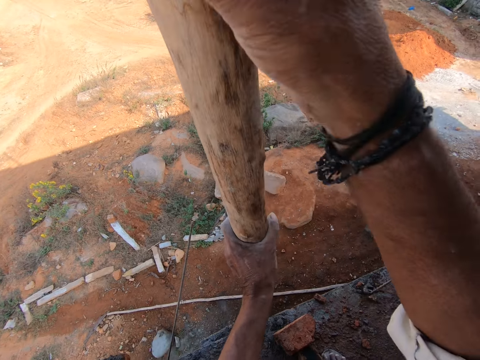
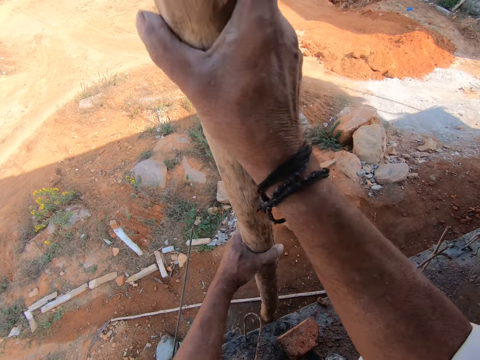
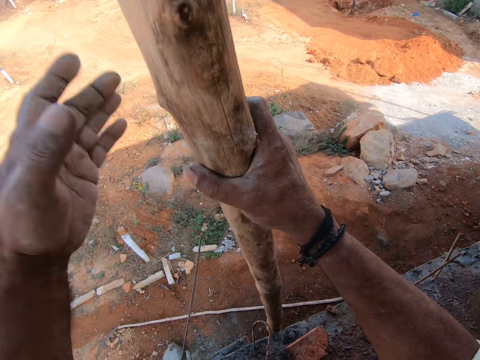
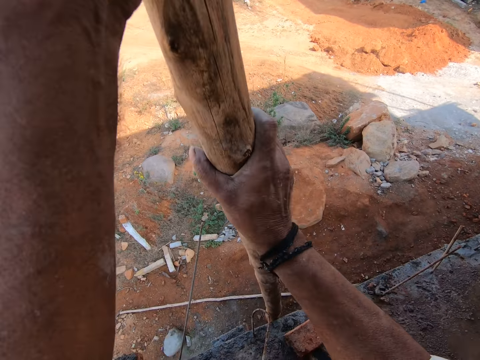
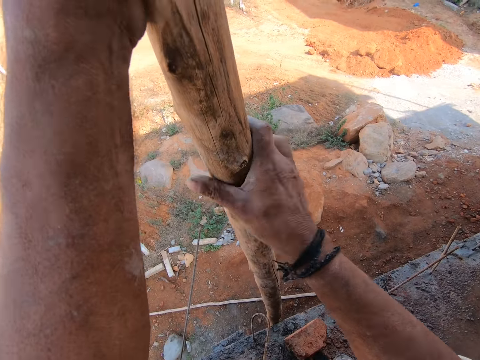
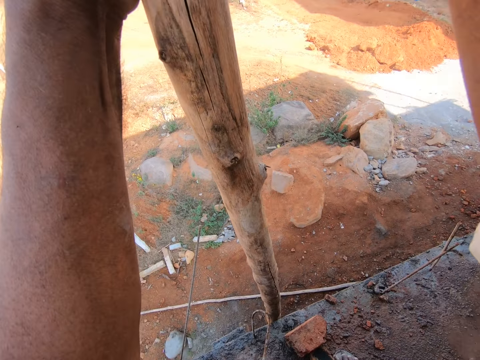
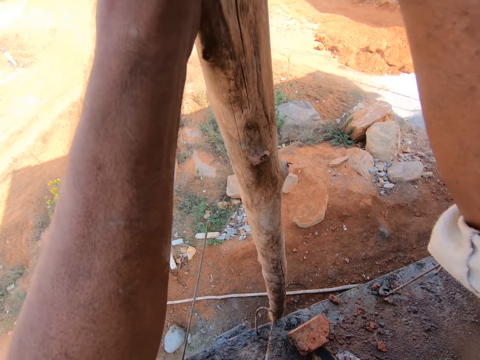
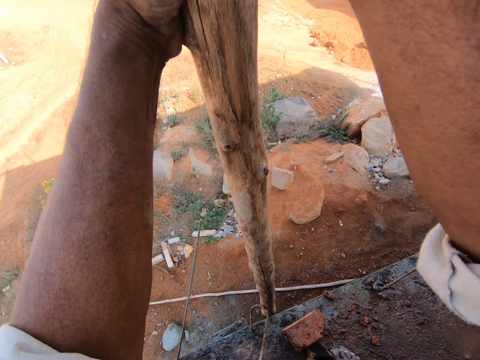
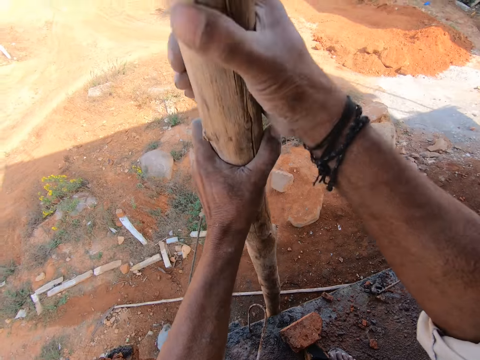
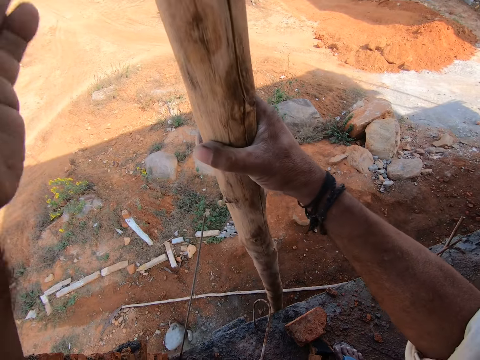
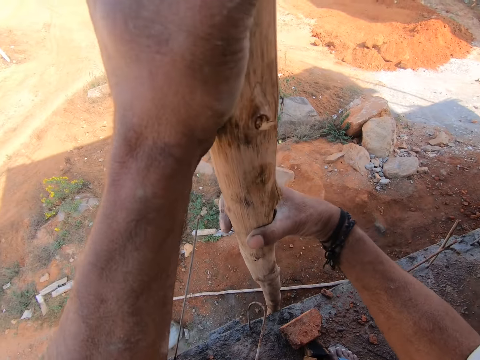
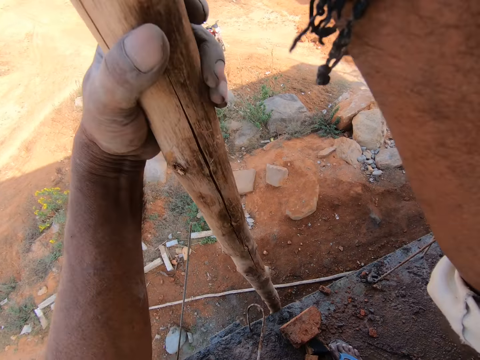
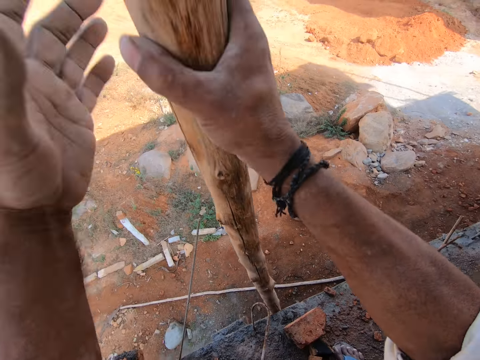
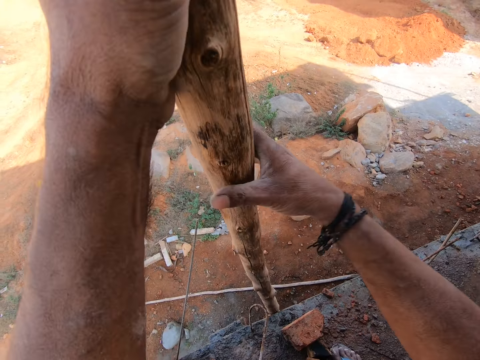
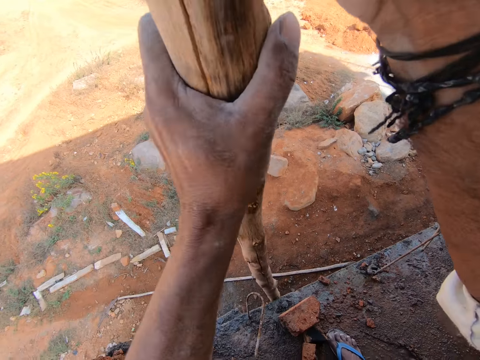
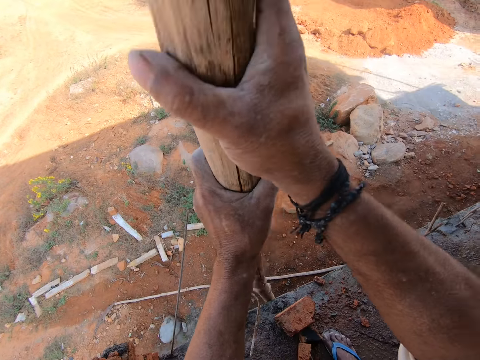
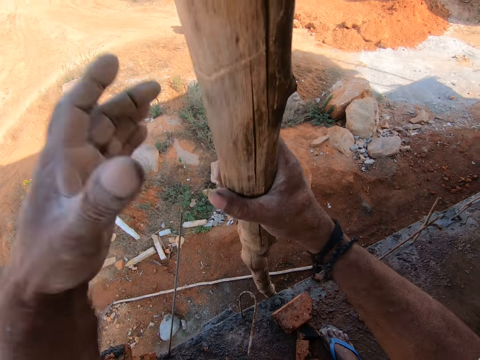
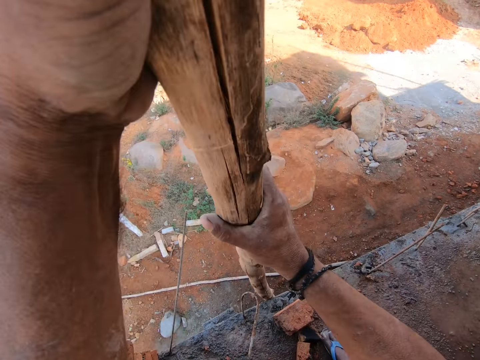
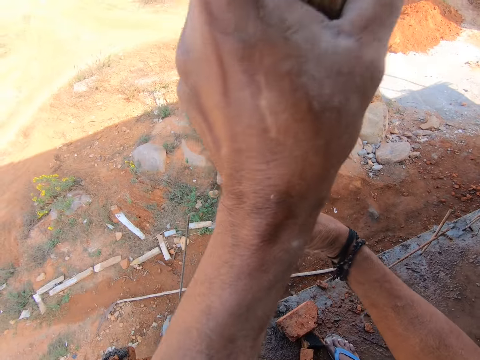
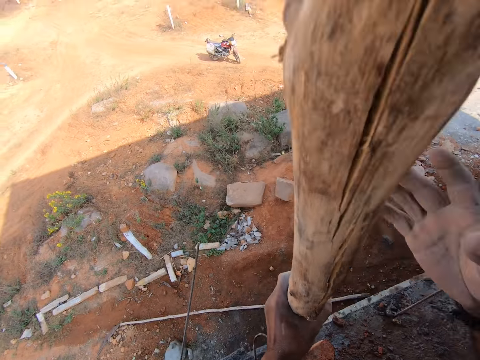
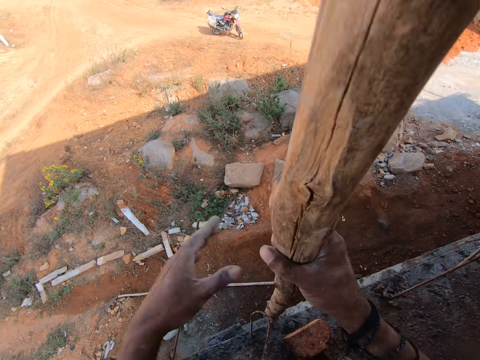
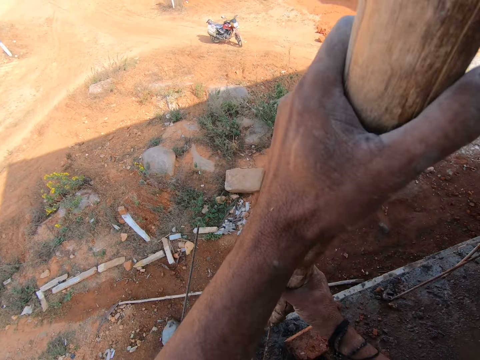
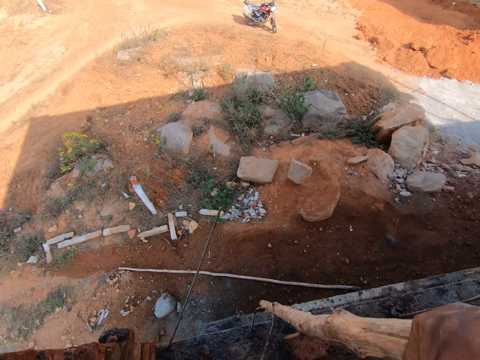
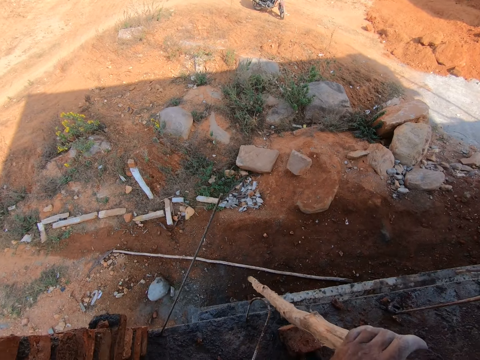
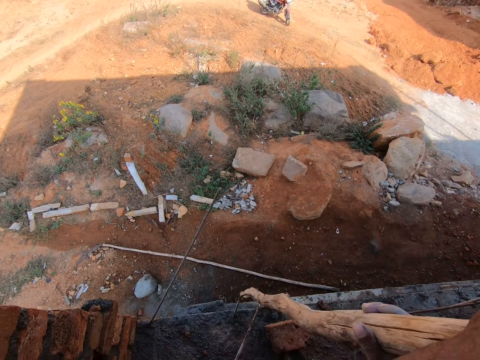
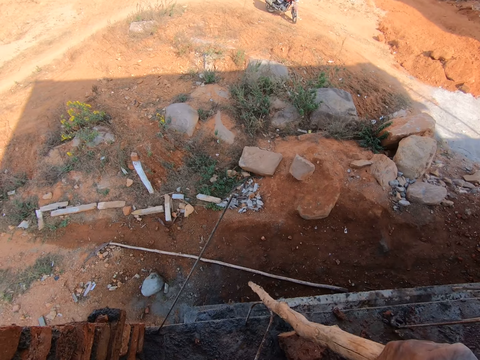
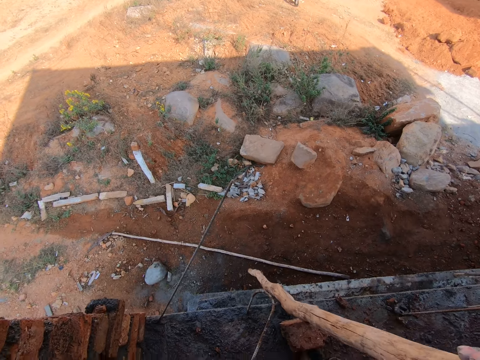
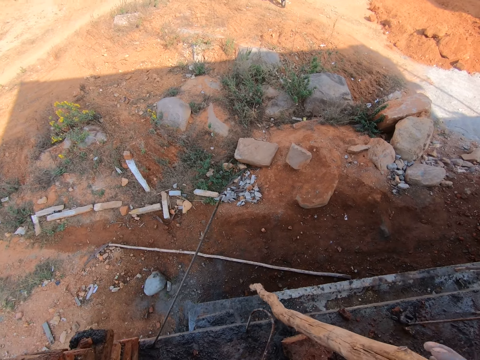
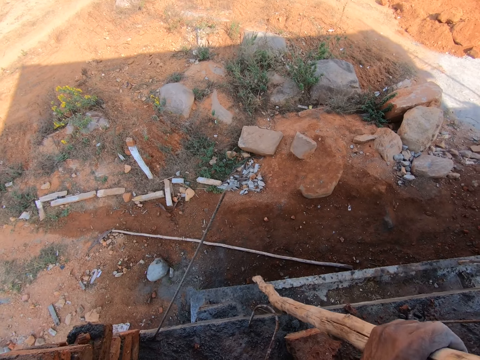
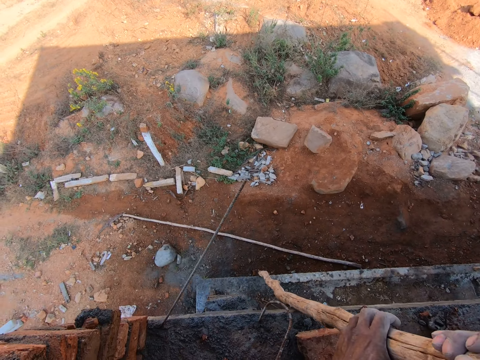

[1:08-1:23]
The camera wearer pulls the wood. They pull down the wooden pole.

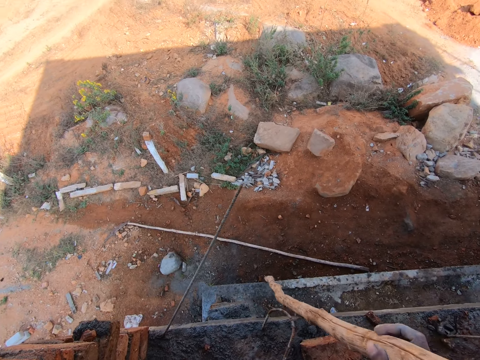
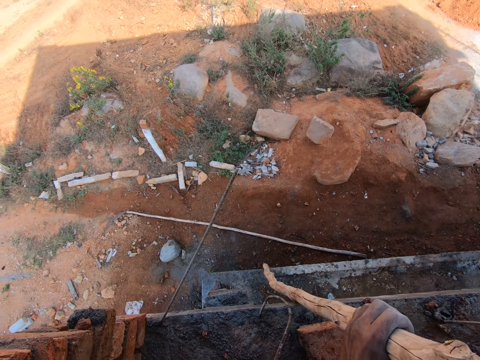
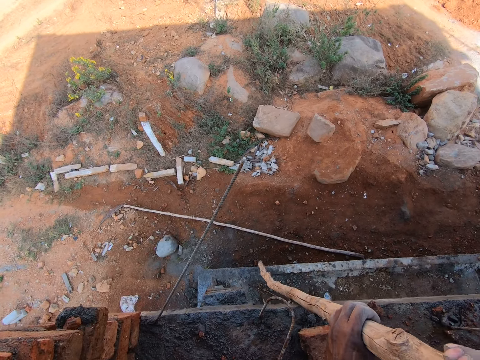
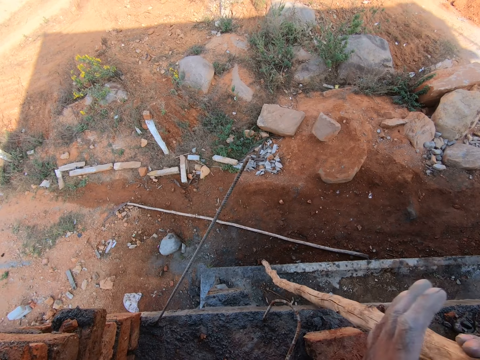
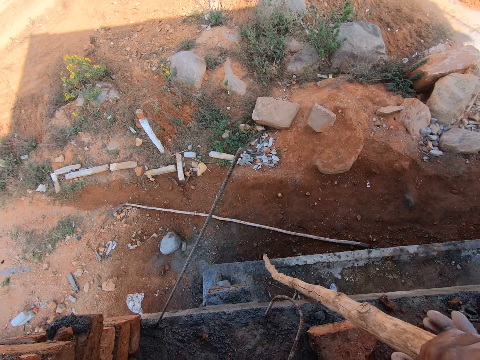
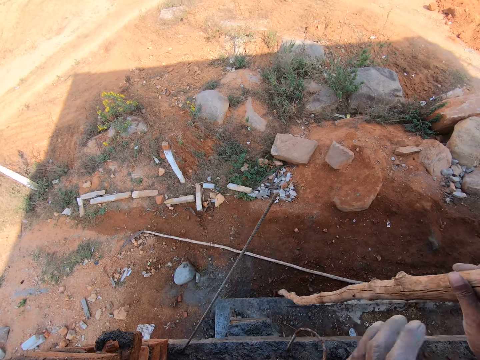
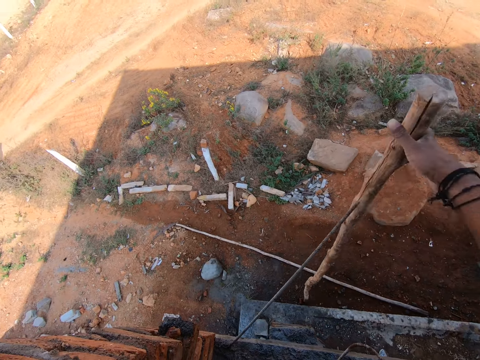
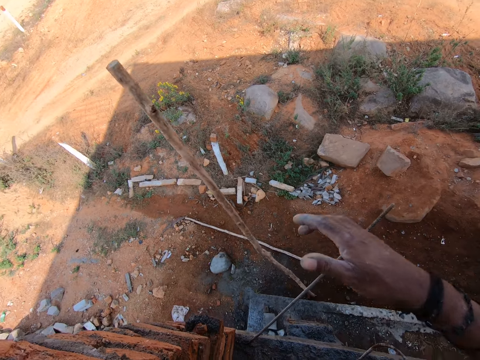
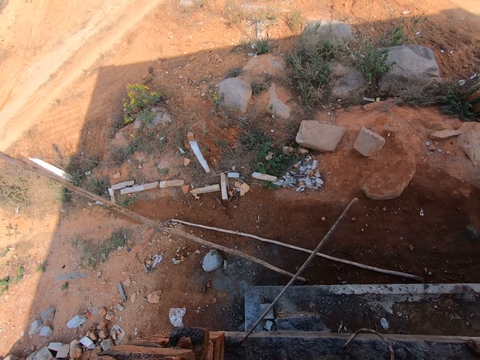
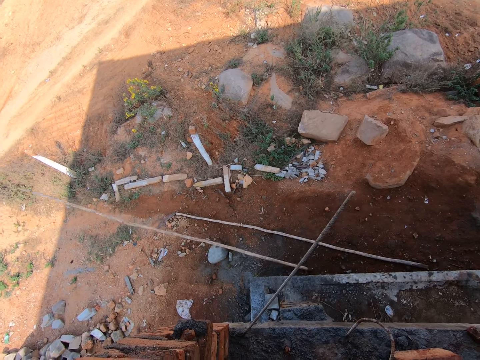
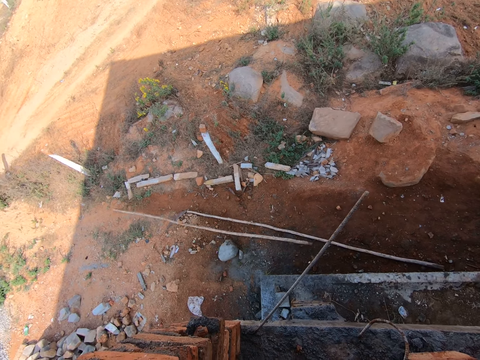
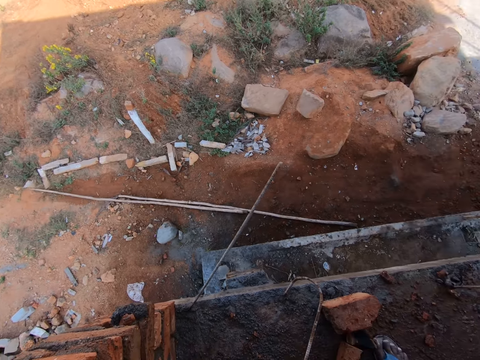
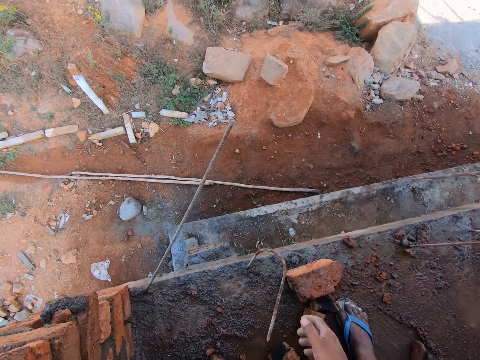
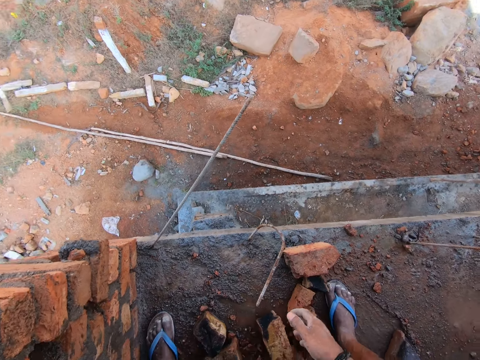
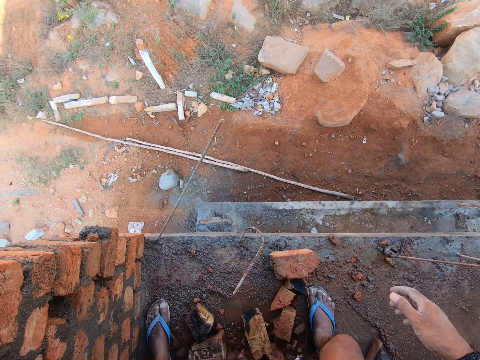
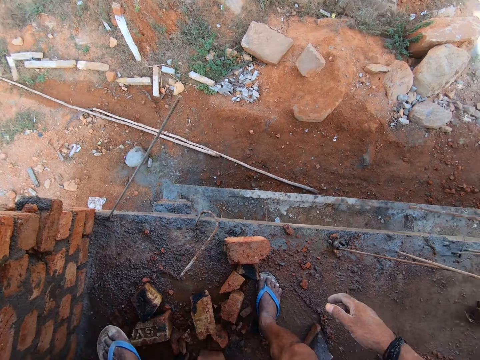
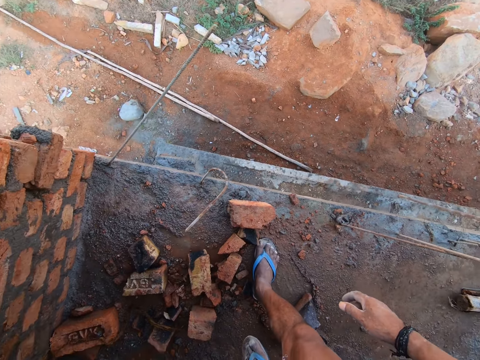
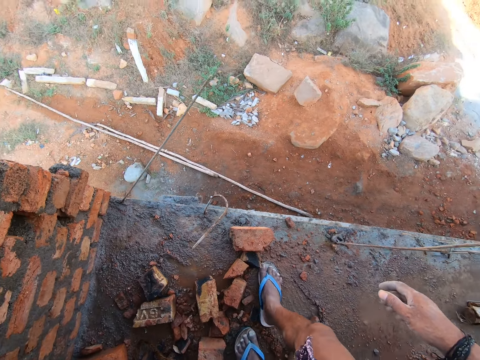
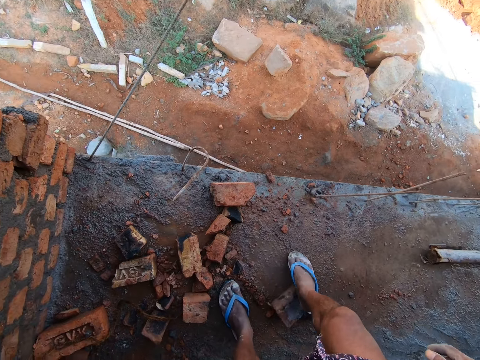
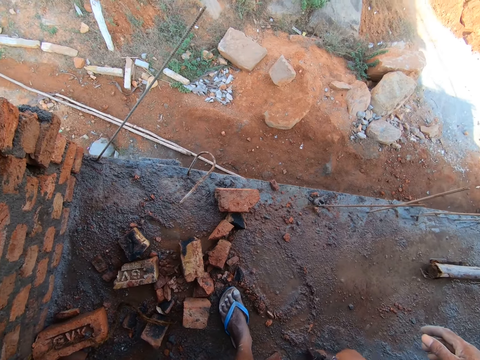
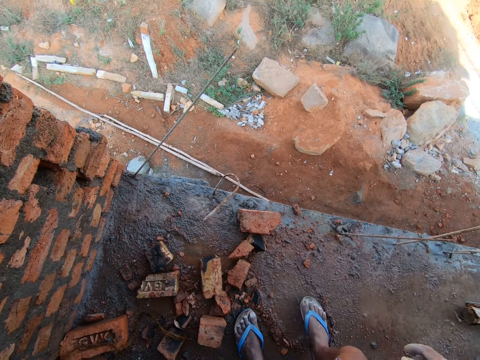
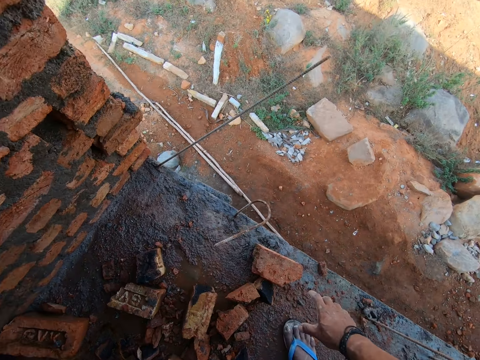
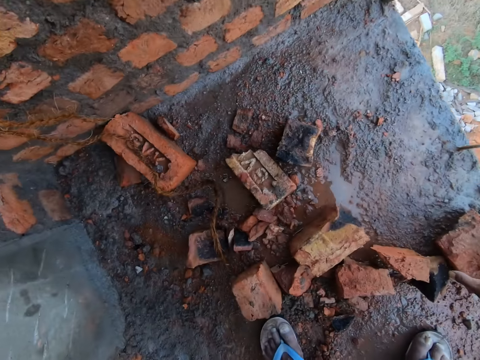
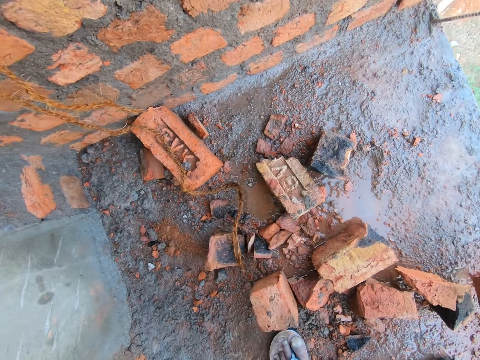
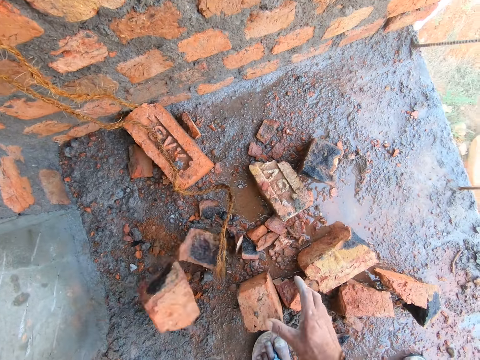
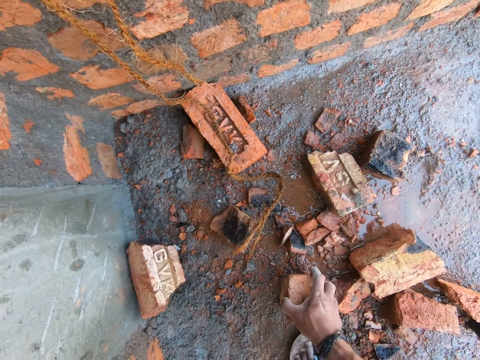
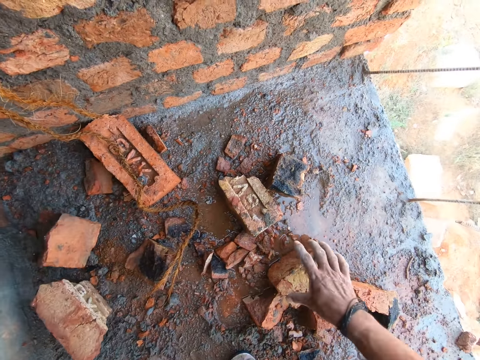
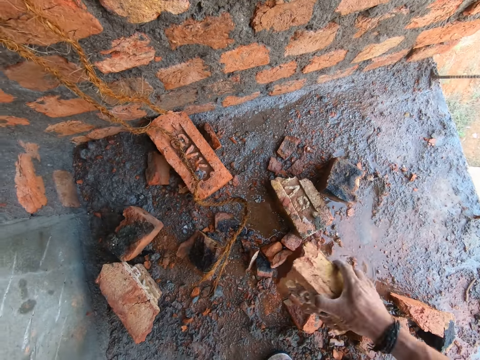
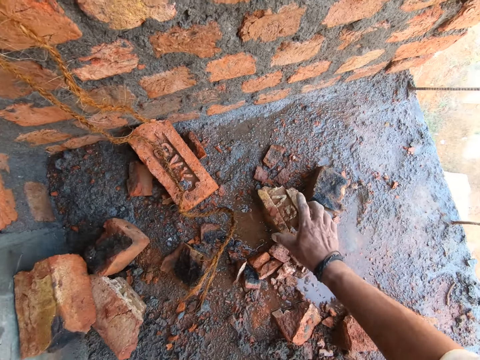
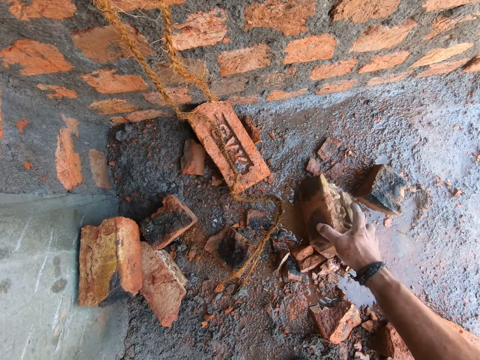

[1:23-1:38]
The camera wearer drops the wood on the ground. They push a brick with the right foot. They move bricks on the floor and pick a brick.
